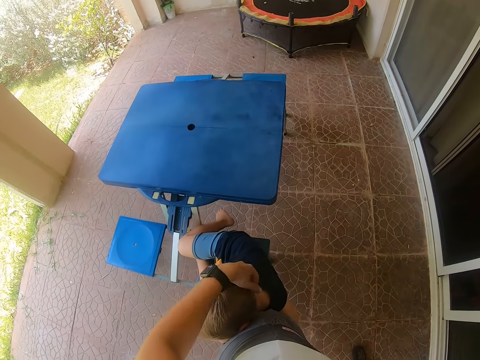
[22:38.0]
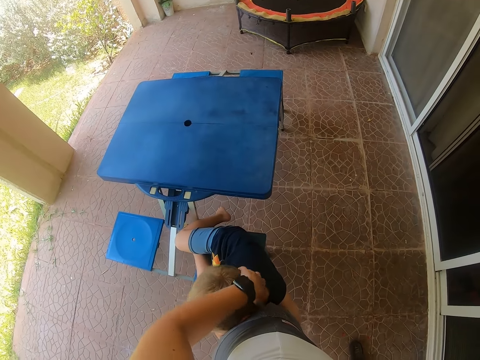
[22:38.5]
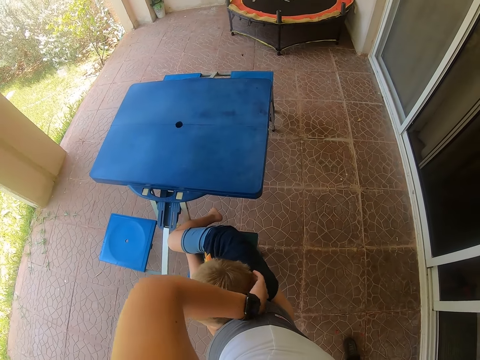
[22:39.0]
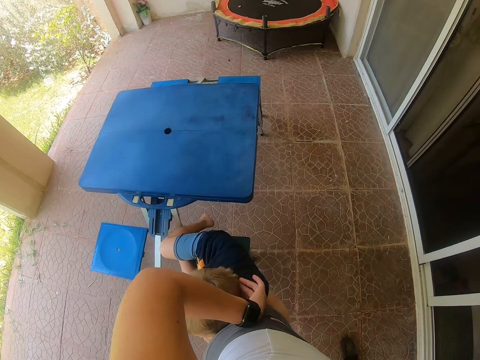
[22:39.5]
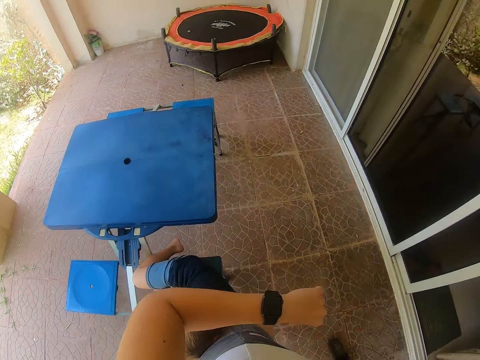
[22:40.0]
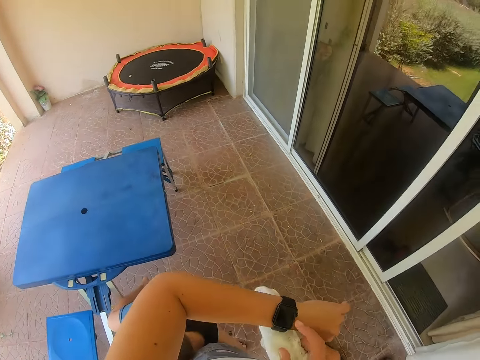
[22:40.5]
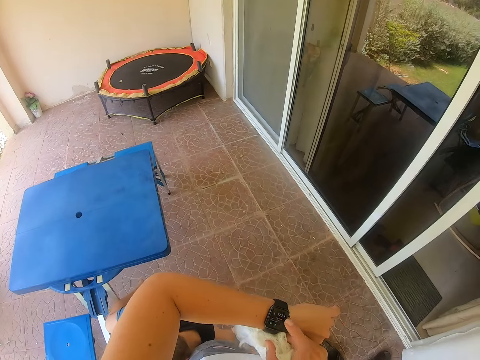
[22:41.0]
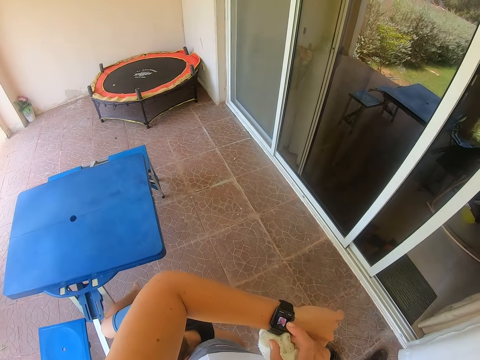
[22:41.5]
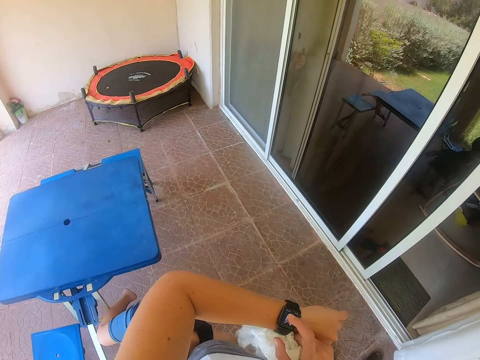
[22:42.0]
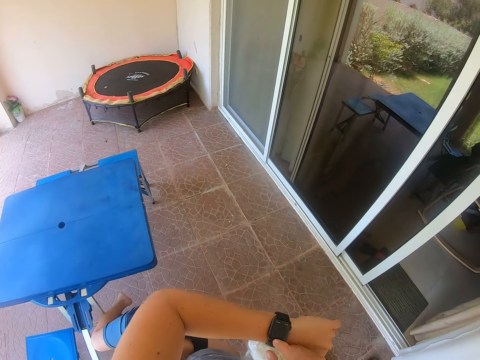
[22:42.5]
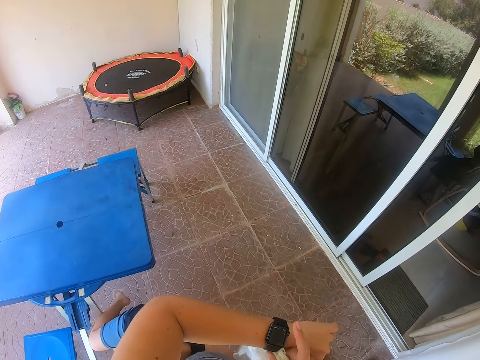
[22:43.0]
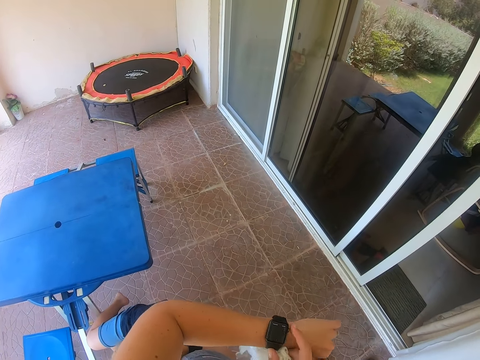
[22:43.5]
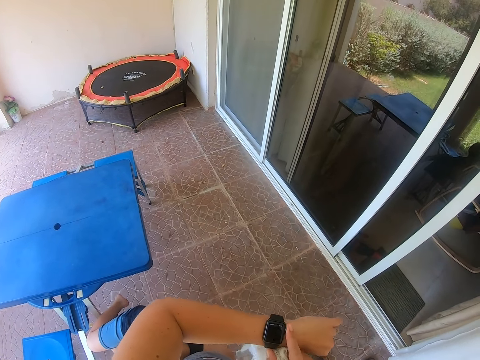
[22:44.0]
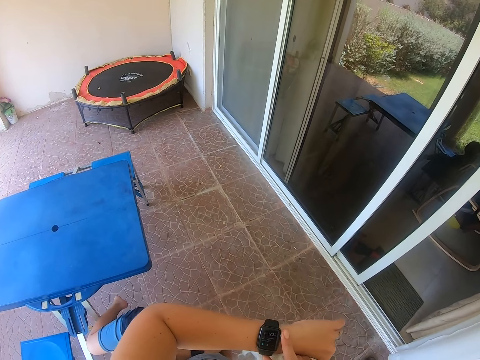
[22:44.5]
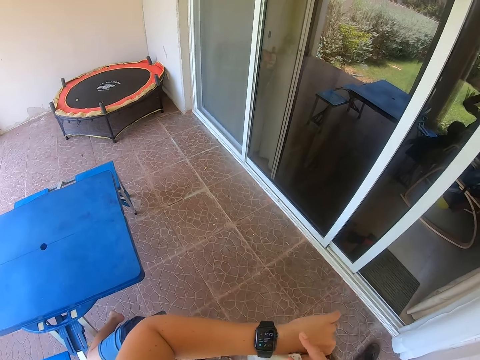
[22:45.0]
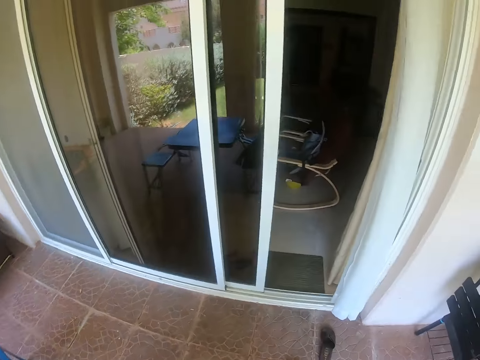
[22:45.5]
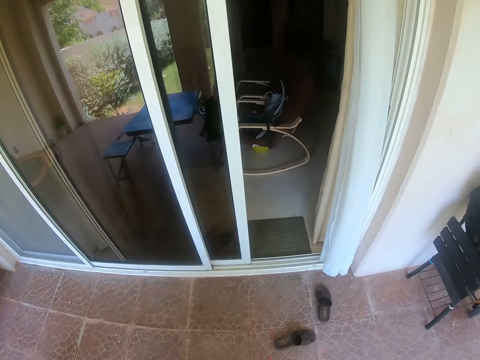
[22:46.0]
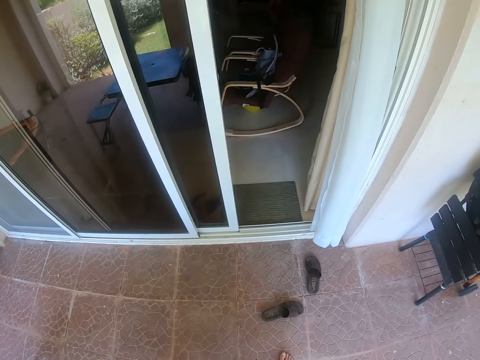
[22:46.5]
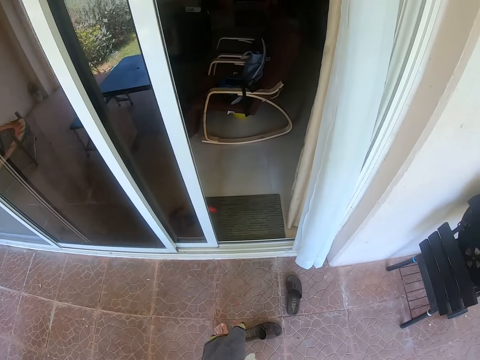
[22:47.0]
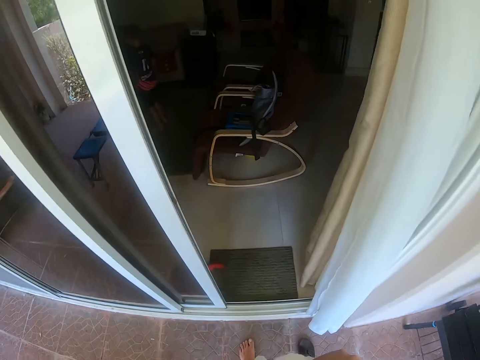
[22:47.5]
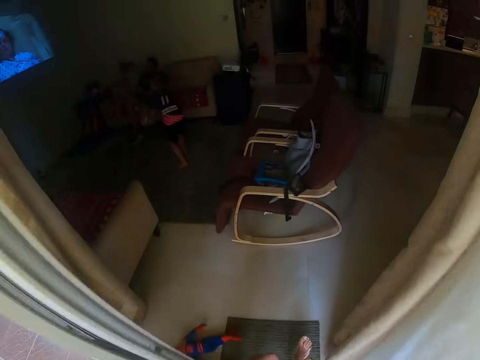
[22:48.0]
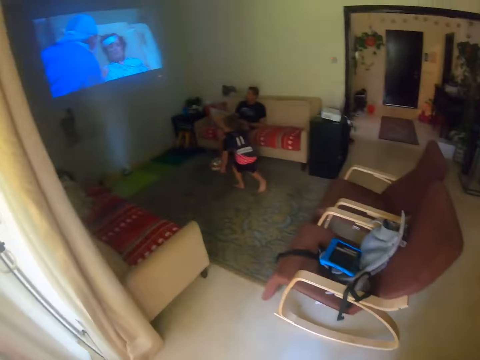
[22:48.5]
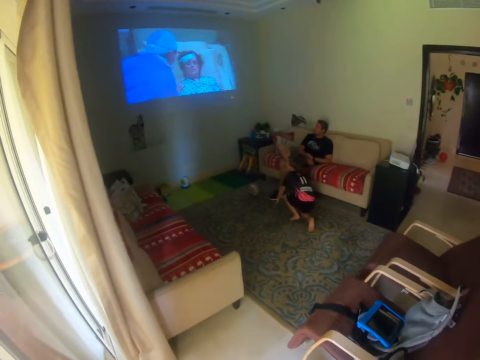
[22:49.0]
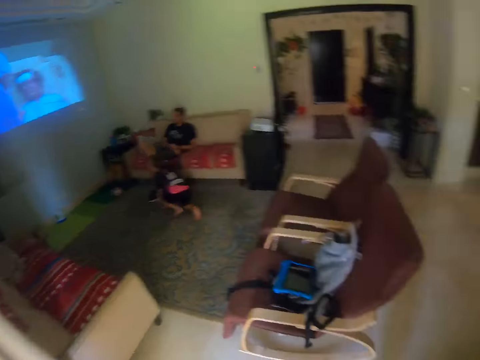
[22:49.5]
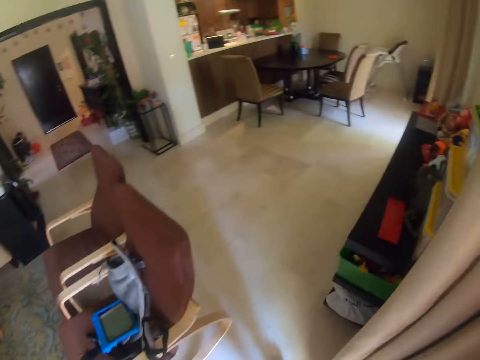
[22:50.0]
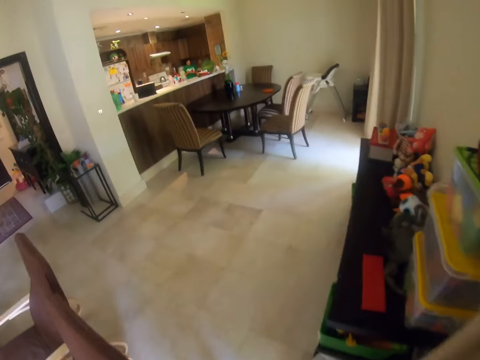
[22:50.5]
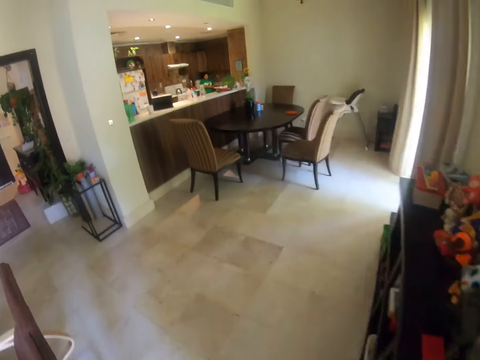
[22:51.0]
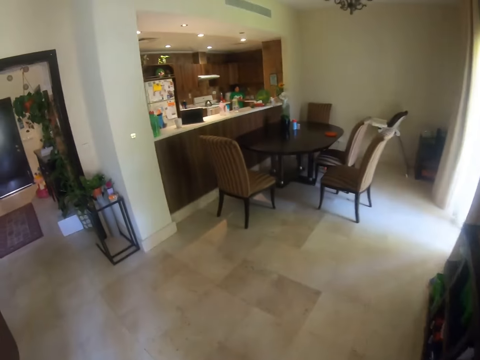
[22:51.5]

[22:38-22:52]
The camera wearer checks the hand watch. They tap the watch. They scroll on the smart watch. They walk inside the house.

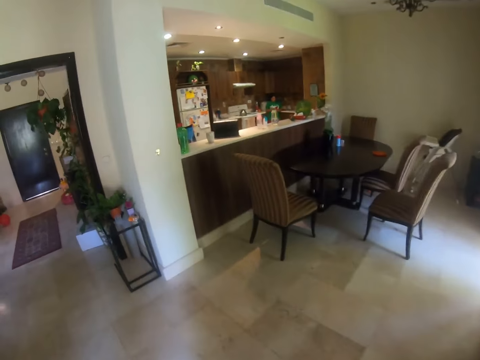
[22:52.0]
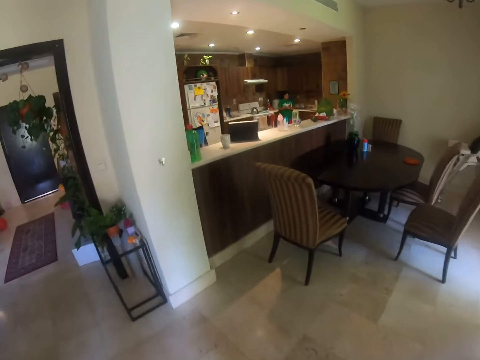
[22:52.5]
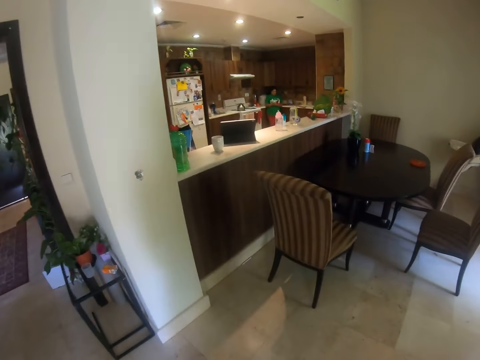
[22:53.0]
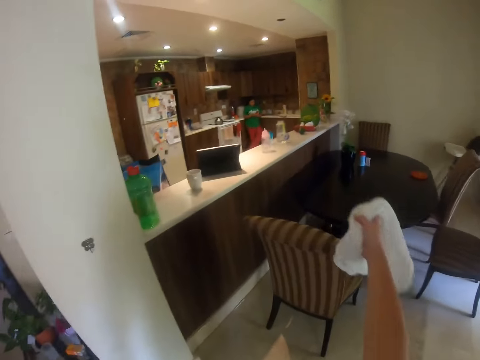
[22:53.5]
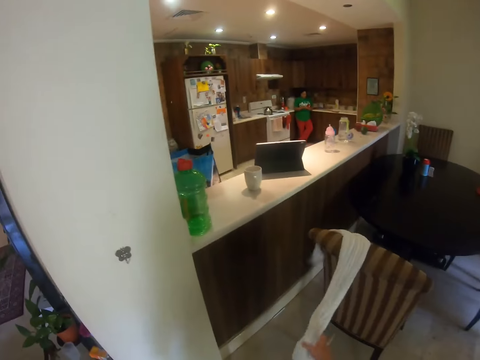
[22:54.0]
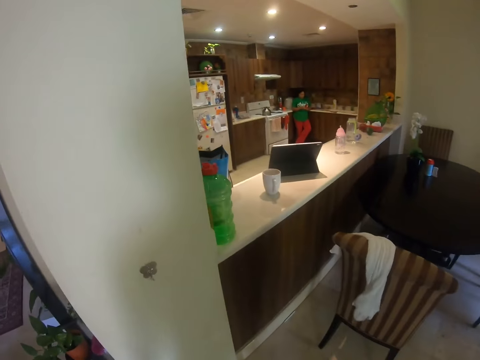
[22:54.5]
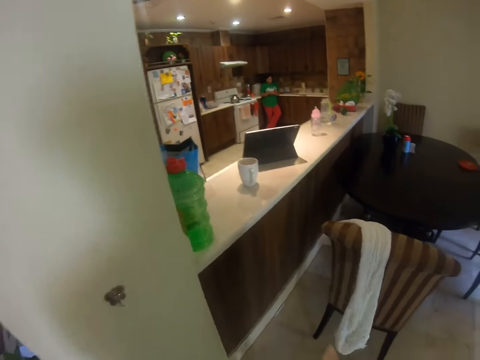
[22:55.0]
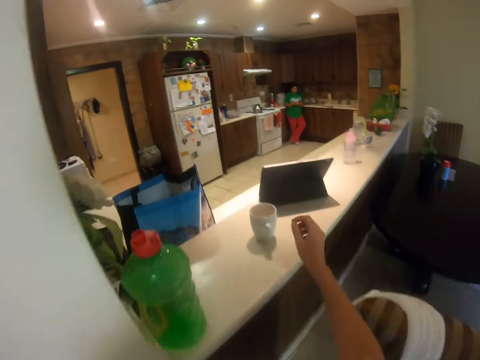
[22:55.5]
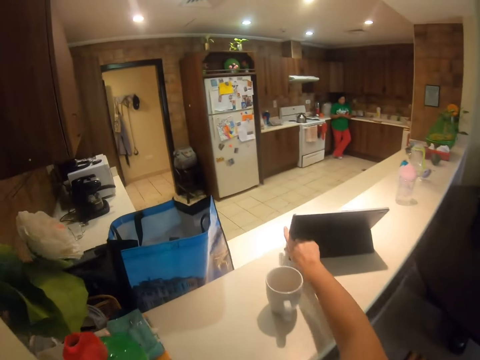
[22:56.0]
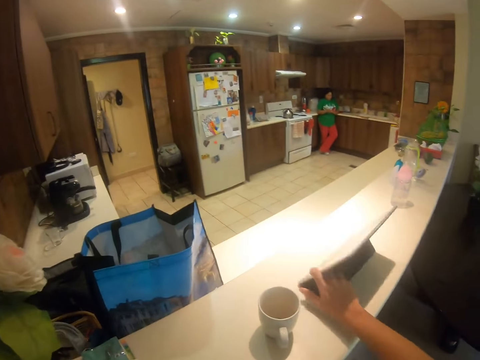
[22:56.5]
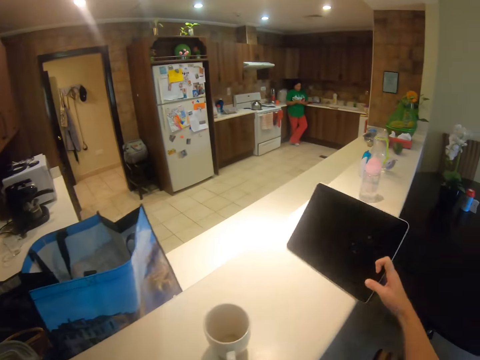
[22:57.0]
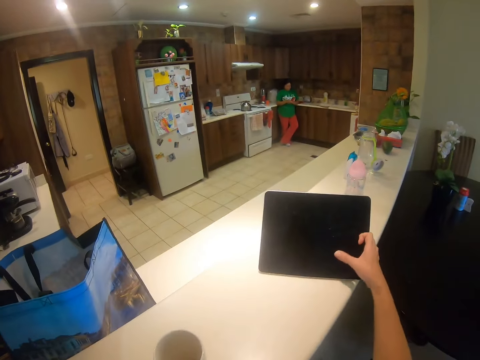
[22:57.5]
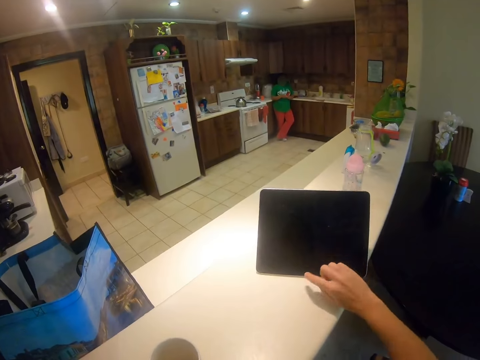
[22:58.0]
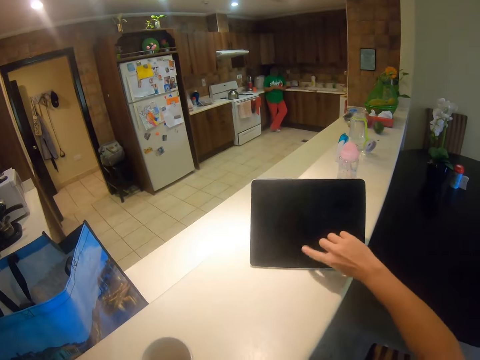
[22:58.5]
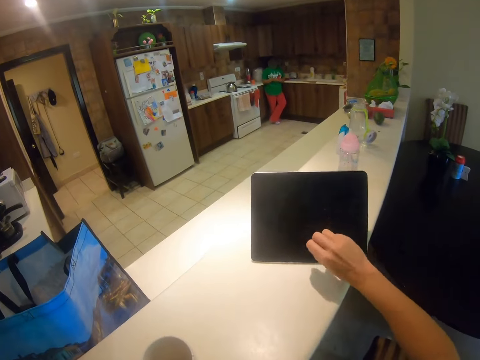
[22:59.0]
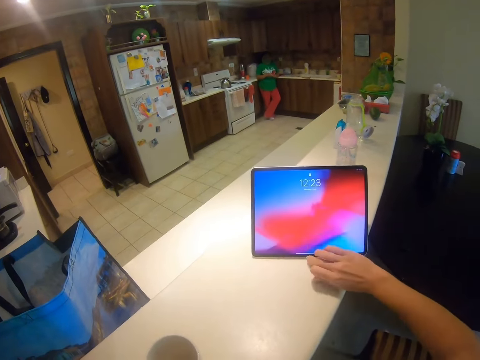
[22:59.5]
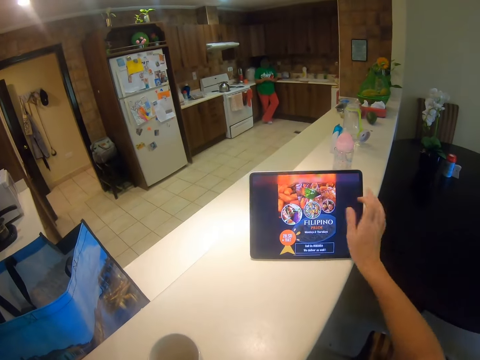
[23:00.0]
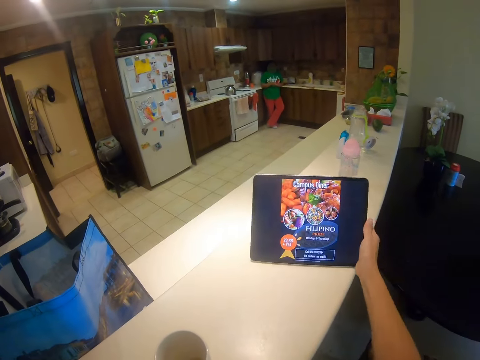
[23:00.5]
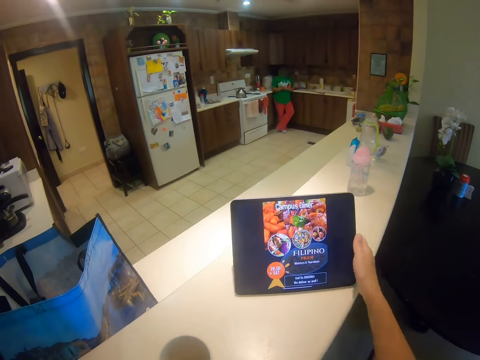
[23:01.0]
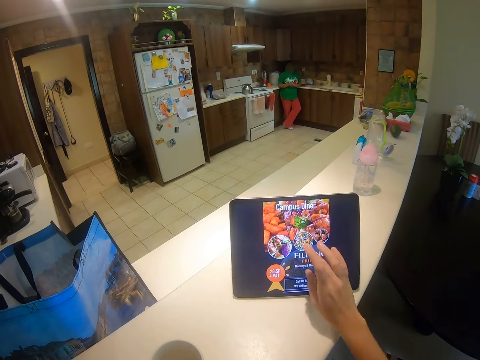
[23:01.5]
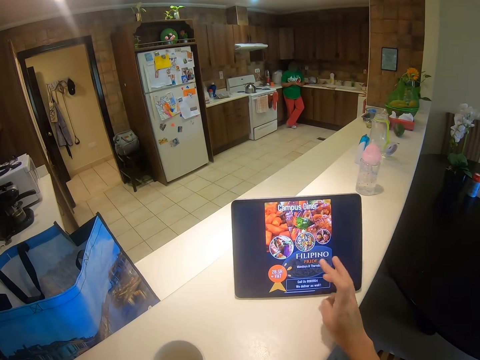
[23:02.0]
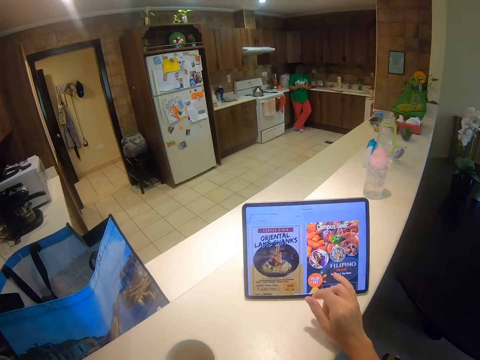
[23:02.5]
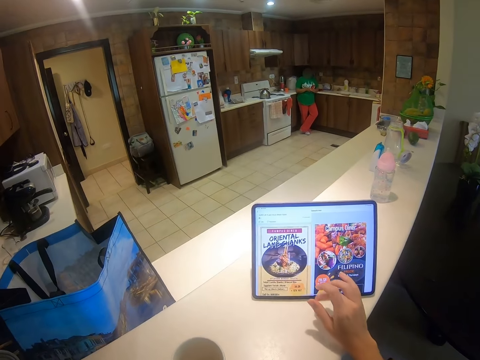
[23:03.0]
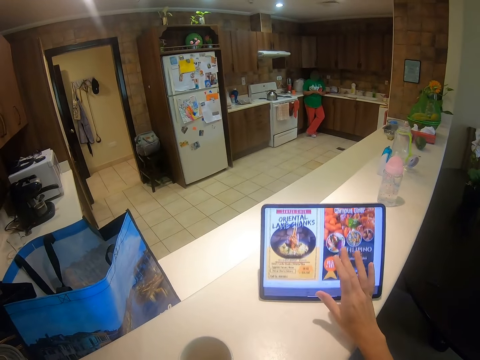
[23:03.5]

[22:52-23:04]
The camera wearer puts the towel on the chair. They turn the laptop or tablet. They unlock the tablet. They tap the screen of the laptop. They move the laptop, touch the laptop and scroll the laptop.
